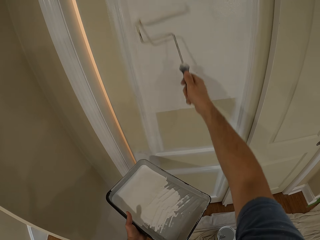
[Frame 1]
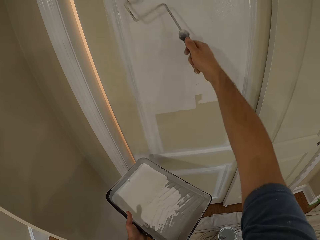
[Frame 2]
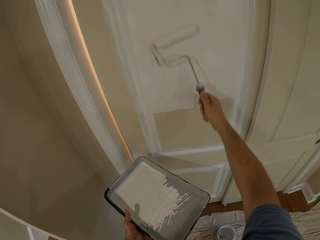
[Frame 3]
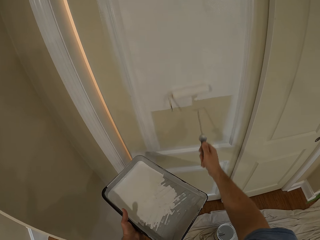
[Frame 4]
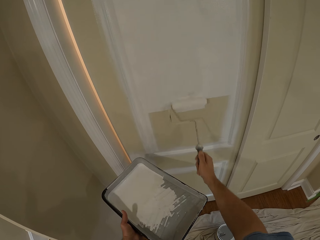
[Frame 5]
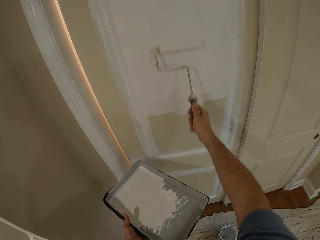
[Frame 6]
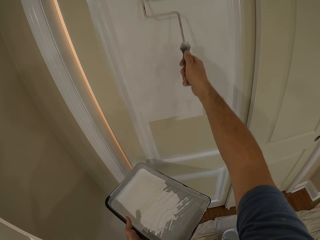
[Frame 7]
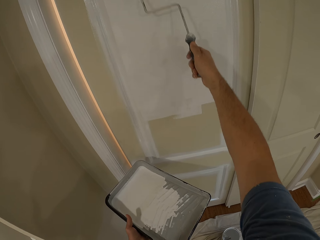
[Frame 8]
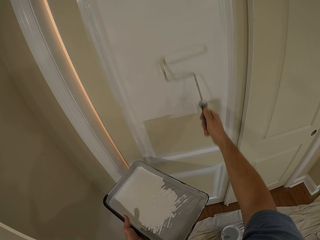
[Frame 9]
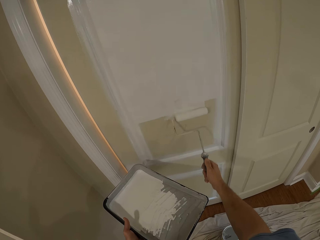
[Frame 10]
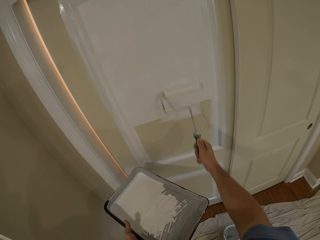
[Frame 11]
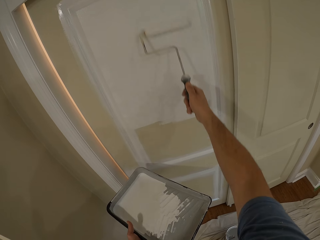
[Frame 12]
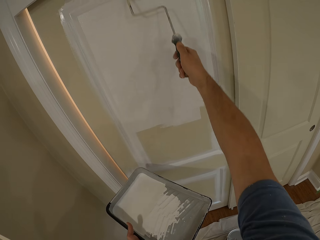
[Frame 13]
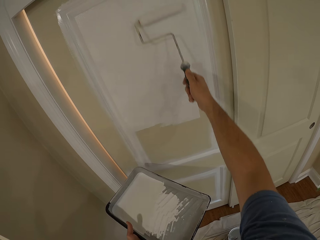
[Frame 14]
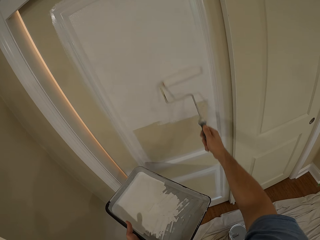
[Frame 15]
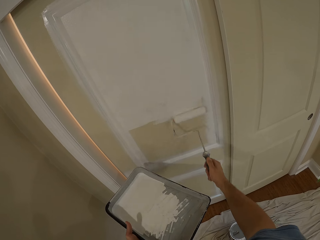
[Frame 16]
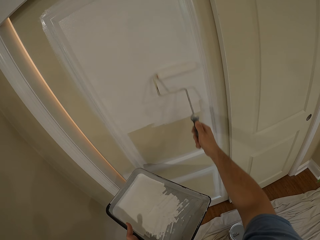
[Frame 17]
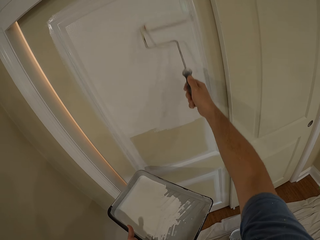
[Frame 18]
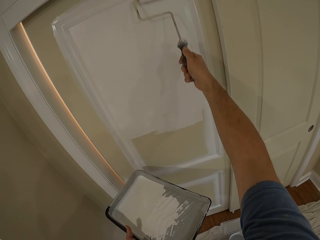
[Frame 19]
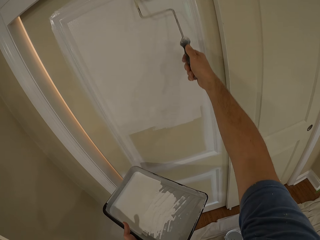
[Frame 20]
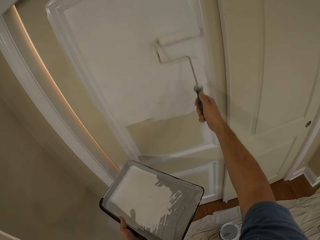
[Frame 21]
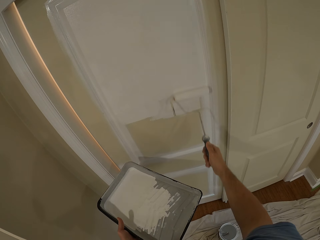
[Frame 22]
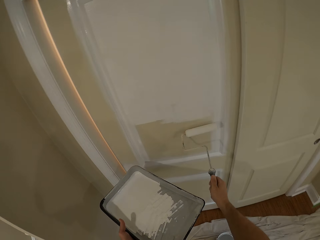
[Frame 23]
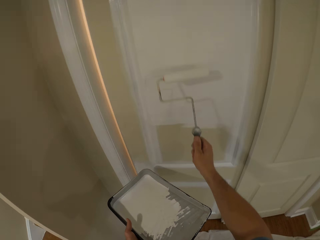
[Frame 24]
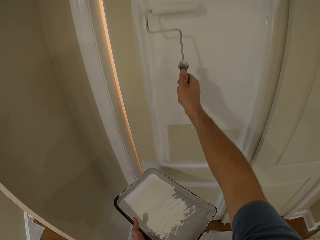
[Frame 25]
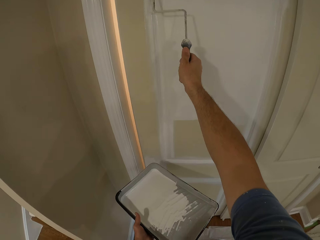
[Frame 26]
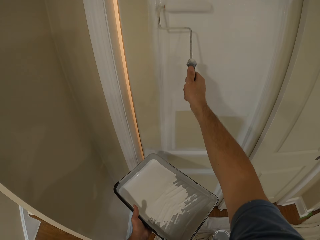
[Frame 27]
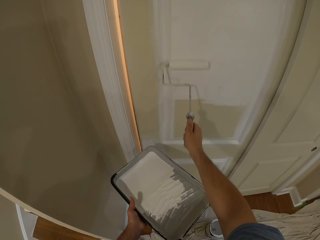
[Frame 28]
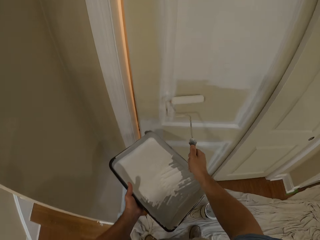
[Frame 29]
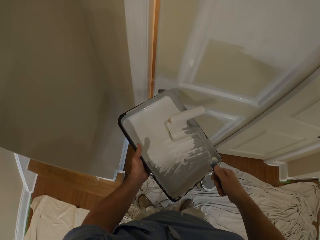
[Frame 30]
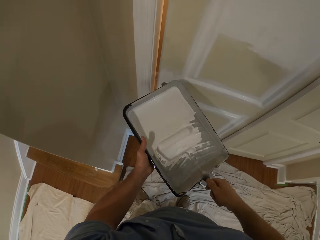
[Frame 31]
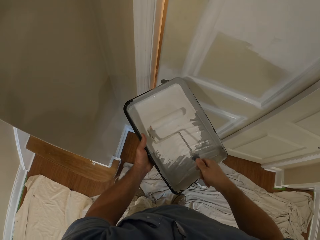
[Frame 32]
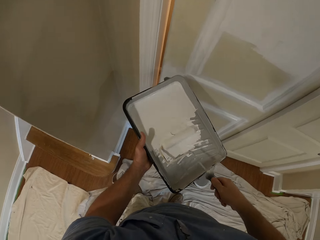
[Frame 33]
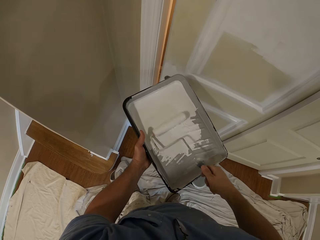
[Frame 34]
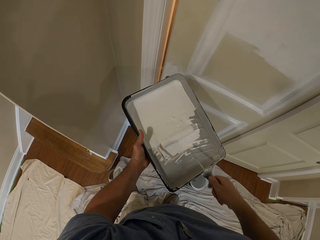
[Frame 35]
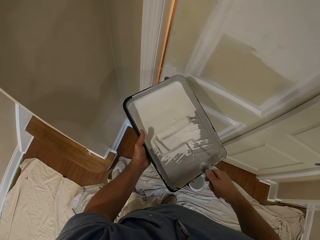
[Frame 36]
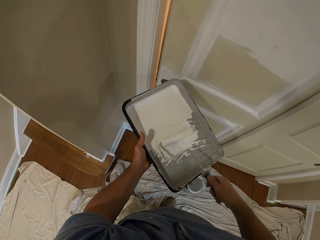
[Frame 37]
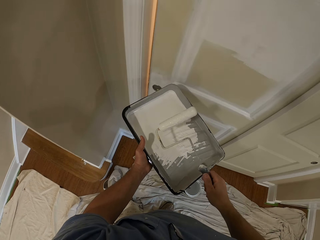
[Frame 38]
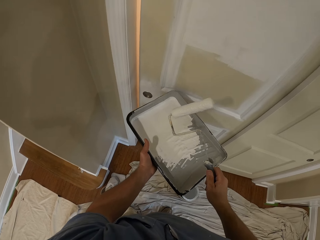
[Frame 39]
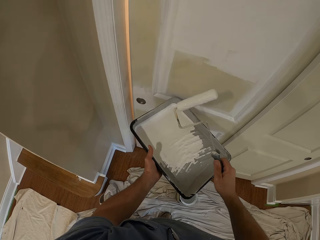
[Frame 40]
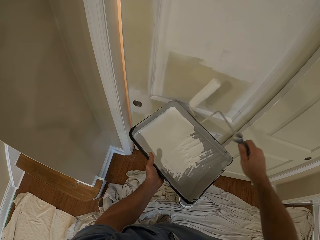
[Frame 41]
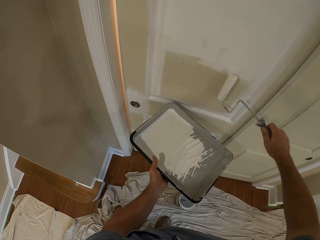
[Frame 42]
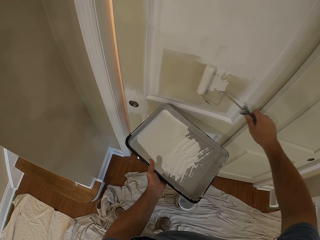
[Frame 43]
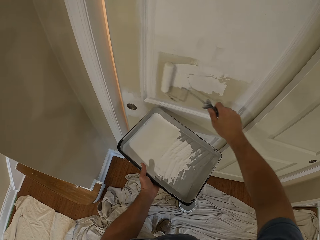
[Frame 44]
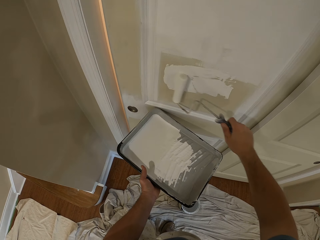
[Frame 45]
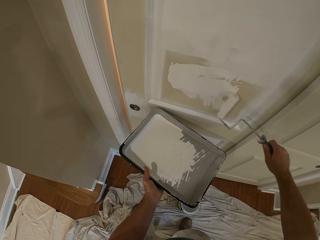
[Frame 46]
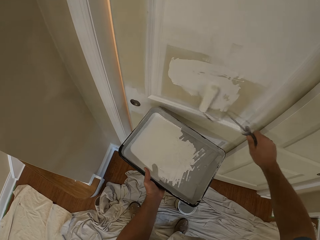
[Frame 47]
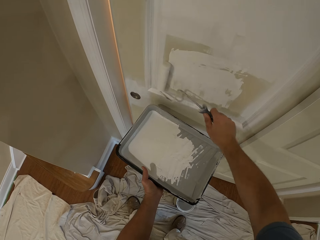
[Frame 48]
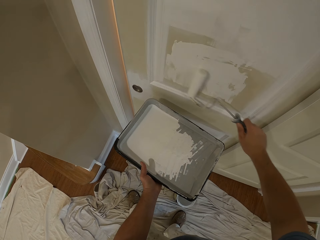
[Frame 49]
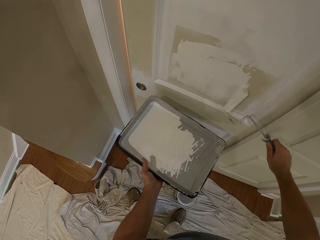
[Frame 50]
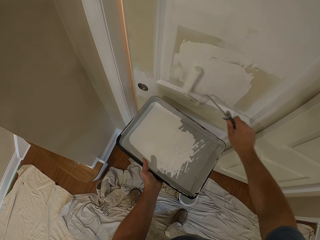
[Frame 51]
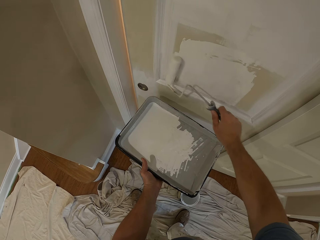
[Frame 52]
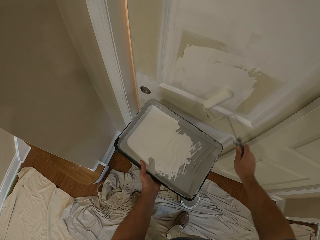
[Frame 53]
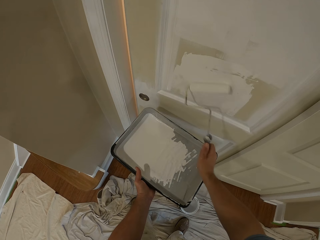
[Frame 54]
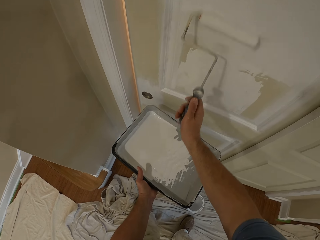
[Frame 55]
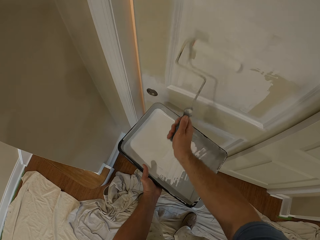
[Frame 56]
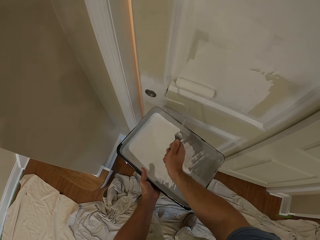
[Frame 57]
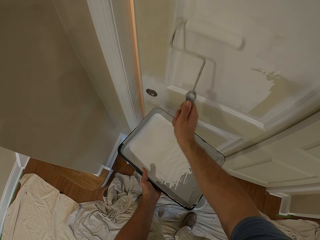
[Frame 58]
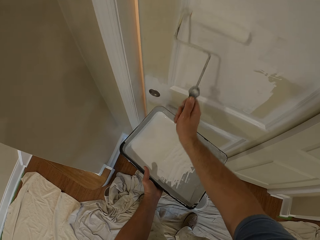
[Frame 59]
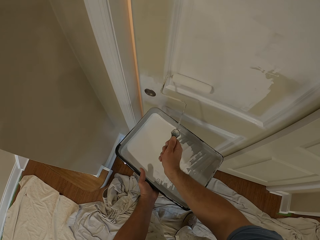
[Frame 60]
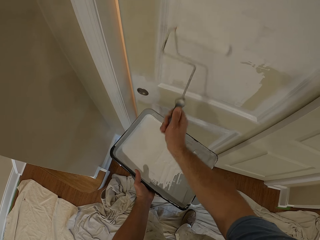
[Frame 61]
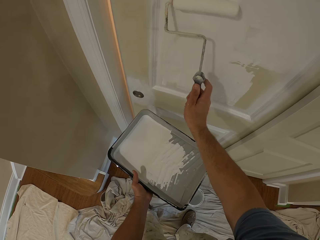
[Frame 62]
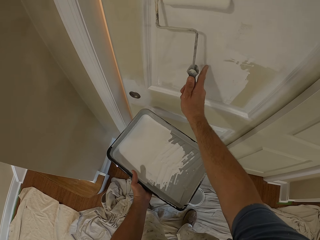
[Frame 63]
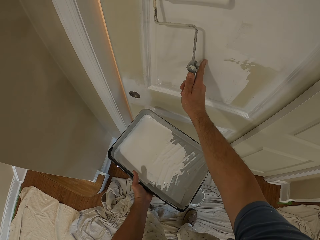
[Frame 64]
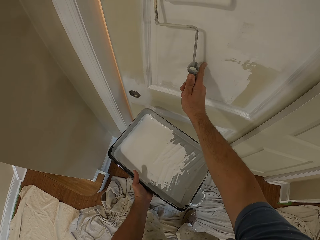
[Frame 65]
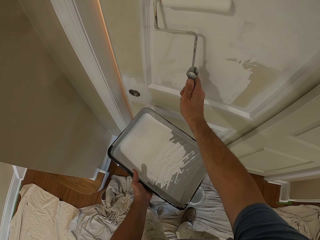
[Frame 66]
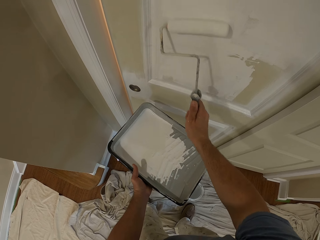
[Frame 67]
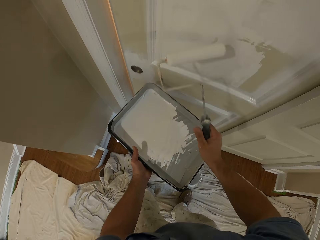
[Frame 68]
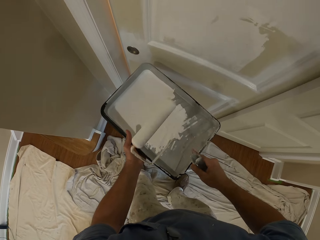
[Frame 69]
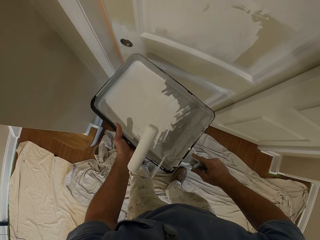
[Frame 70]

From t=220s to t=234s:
The camera wearer takes paint from the paint roller tray with the paint roller. They paint the sliding door with the paint roller.

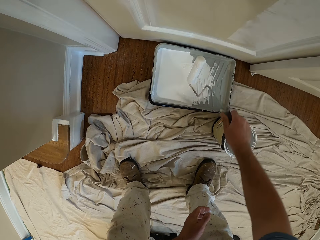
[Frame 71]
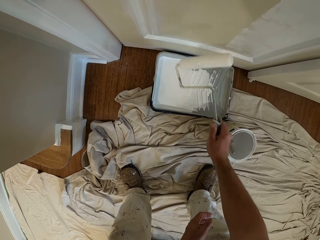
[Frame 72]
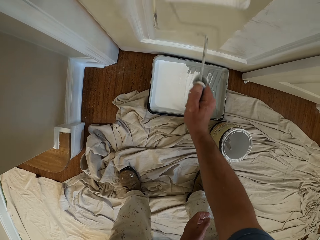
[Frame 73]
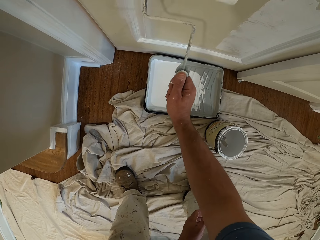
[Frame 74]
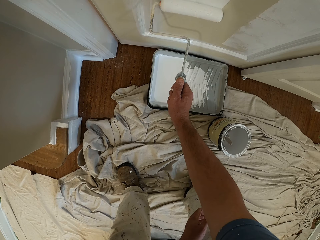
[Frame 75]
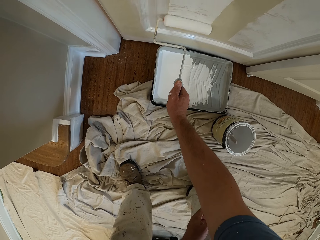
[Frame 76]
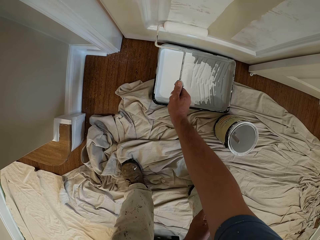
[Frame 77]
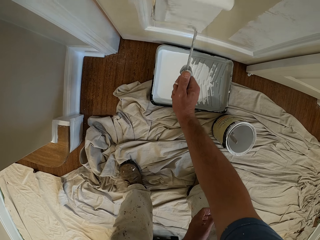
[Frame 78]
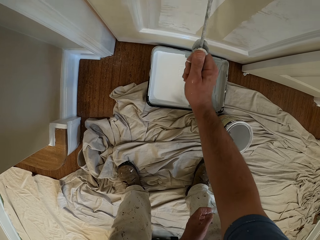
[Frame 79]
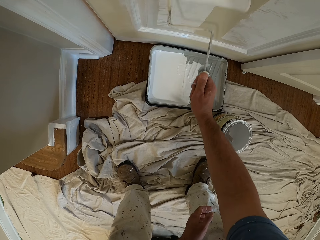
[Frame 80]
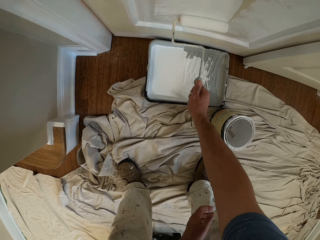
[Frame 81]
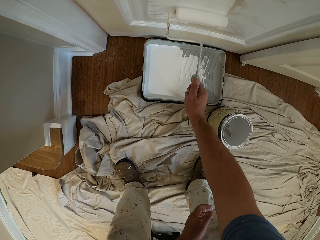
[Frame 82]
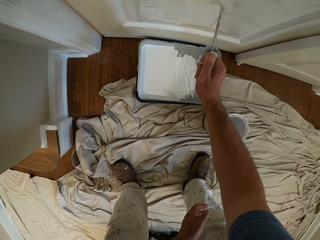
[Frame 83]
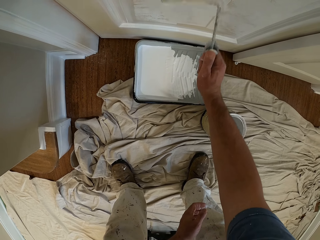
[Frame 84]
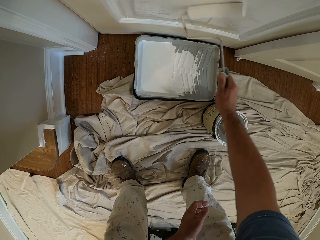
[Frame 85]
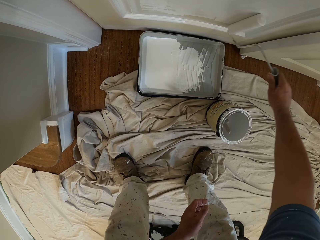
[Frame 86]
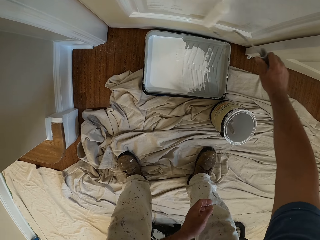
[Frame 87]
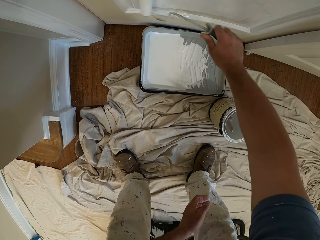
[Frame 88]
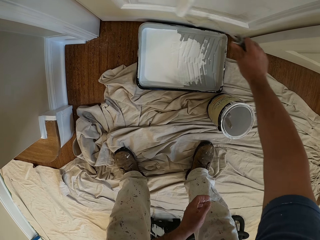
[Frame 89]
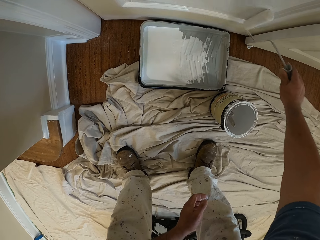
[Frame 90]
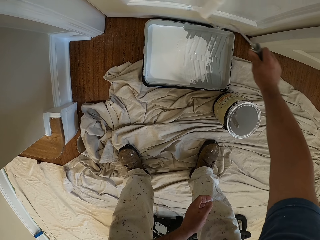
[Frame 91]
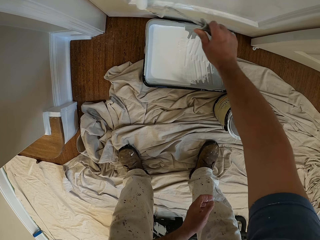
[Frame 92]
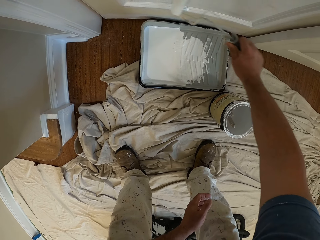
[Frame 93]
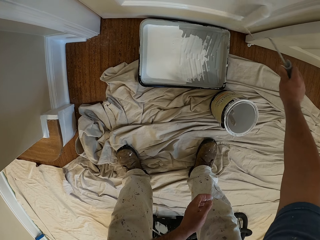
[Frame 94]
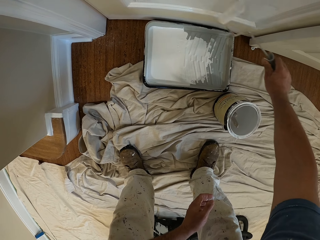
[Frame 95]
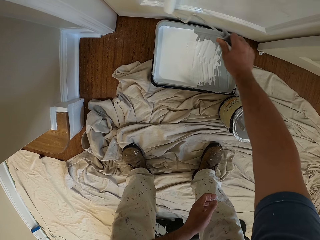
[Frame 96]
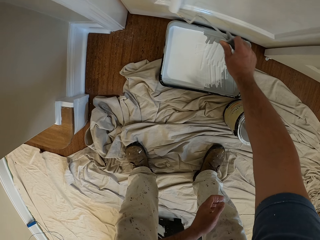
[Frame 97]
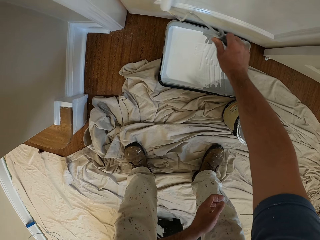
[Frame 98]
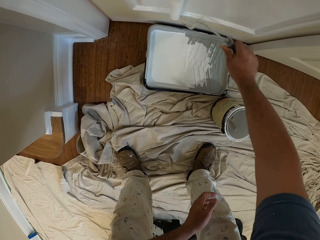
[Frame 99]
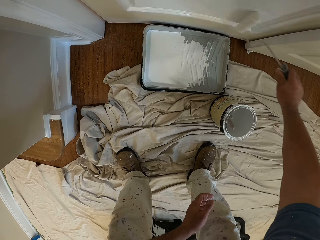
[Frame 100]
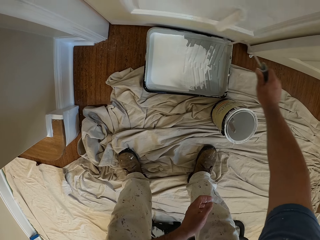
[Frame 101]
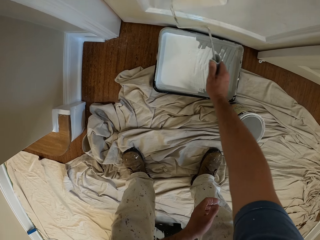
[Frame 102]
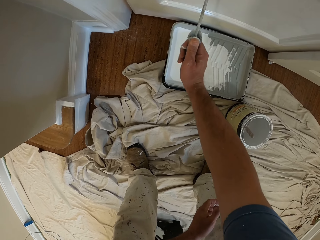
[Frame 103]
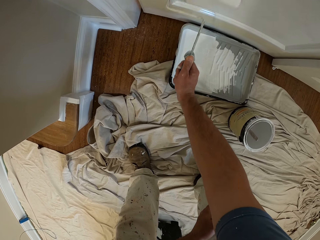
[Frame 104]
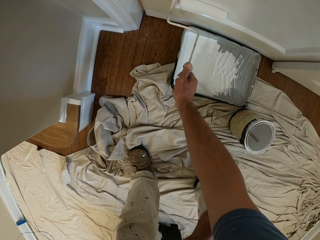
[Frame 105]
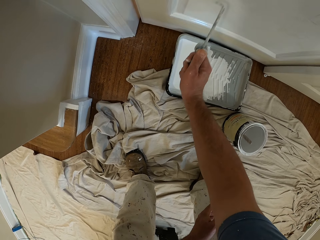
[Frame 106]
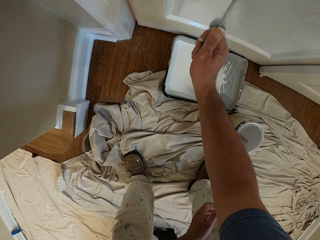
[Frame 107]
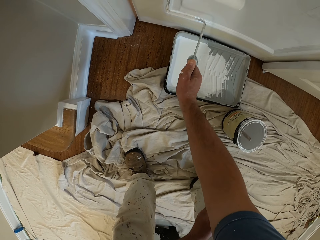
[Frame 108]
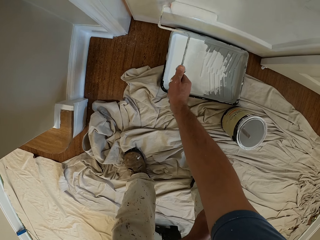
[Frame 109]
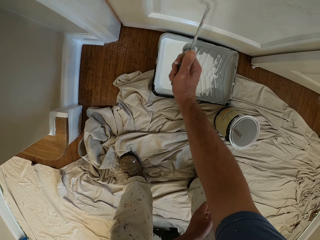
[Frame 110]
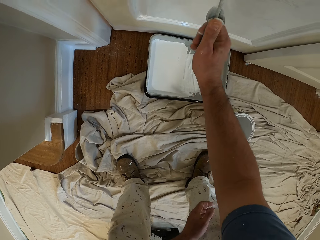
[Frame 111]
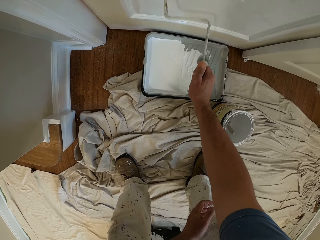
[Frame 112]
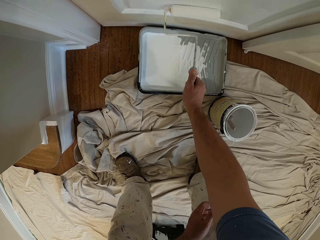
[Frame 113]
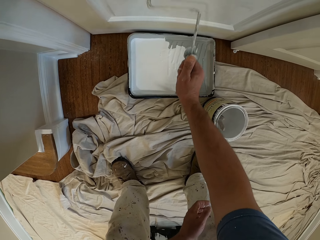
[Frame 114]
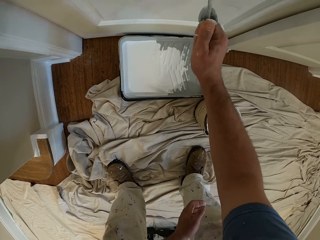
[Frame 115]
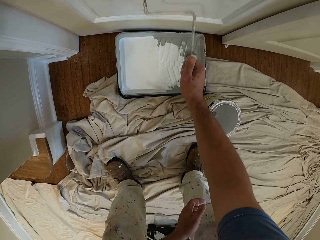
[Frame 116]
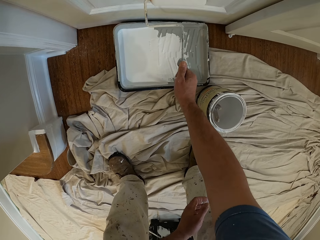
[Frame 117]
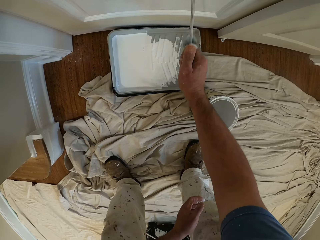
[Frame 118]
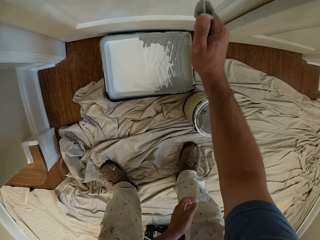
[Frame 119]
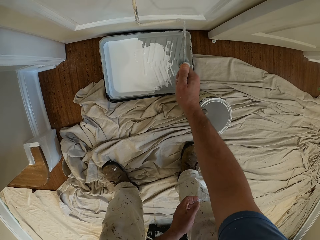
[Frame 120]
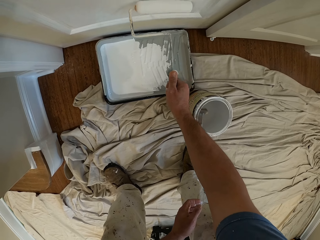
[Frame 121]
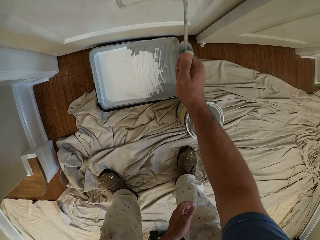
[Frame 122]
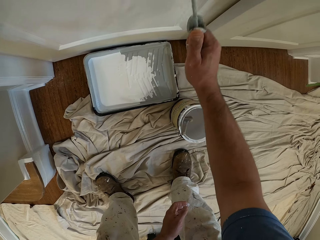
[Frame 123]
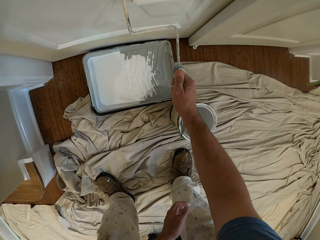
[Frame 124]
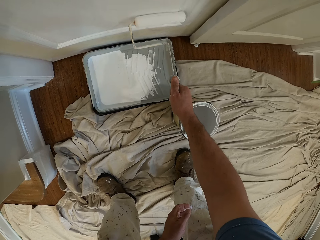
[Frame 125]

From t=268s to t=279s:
The camera wearer paints the sliding door with the paint roller.
